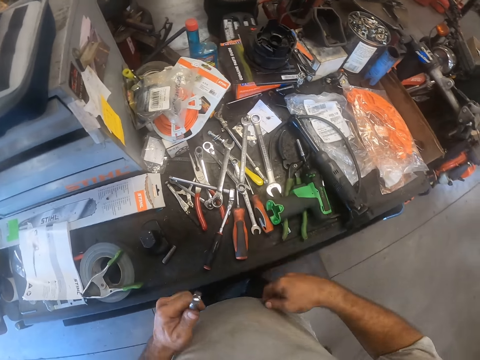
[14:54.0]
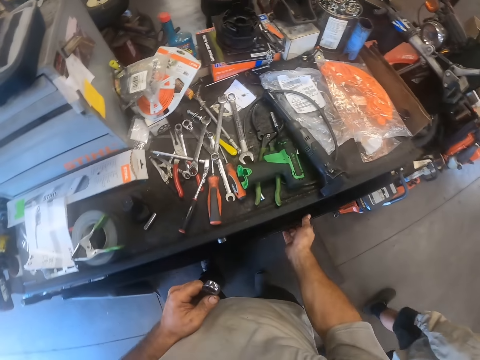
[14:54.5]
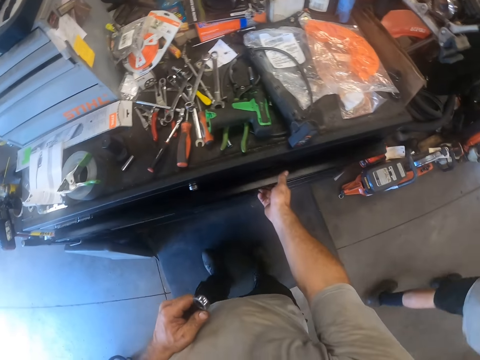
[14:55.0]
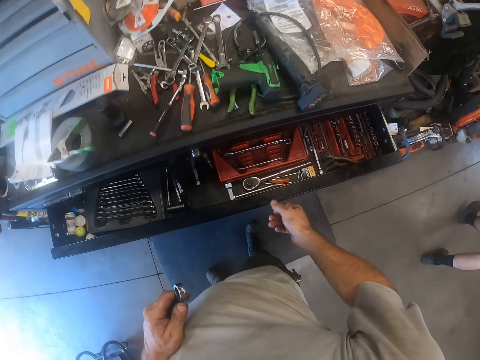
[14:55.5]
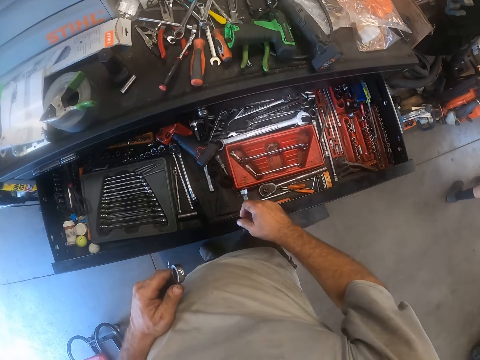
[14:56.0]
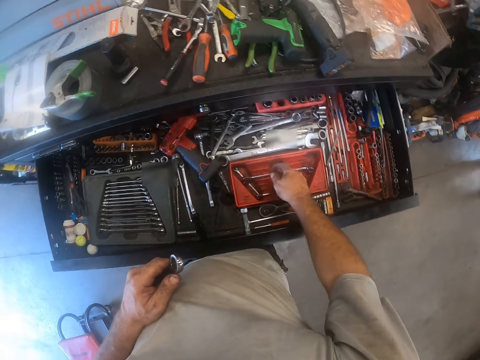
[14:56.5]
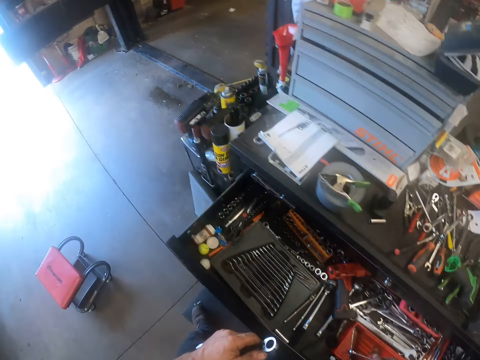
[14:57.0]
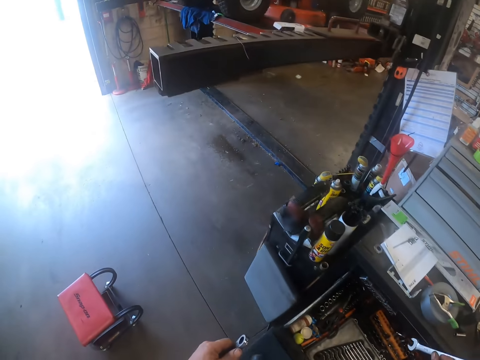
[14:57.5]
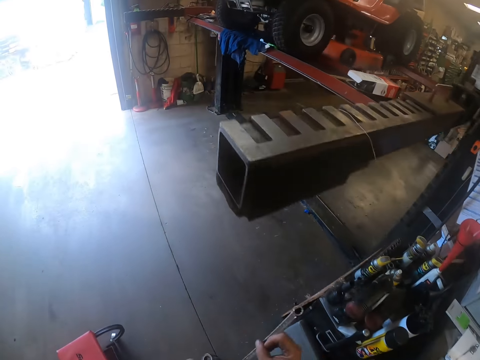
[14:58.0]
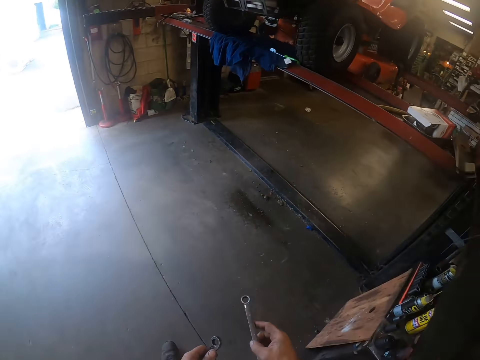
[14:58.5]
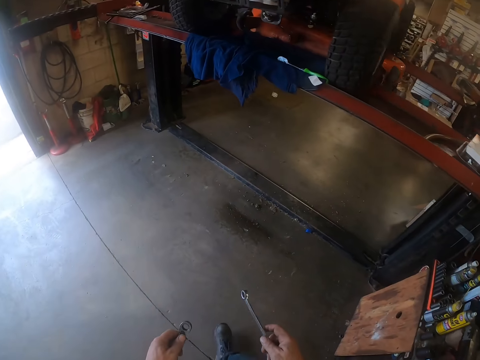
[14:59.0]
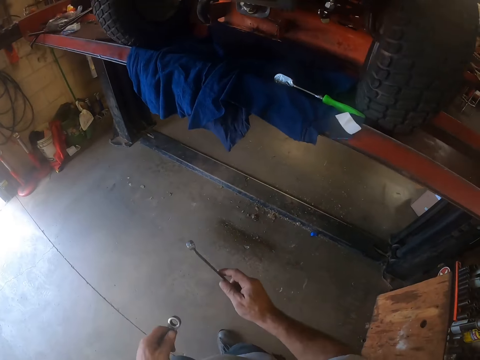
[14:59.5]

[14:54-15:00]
The camera wearer opens the drawer with his right hand. The man walks away. The camera wearer picks up another spanner from the drawer with his right hand.

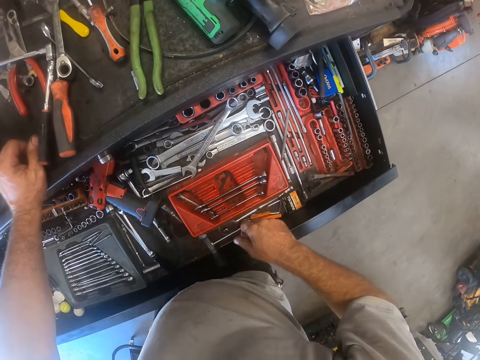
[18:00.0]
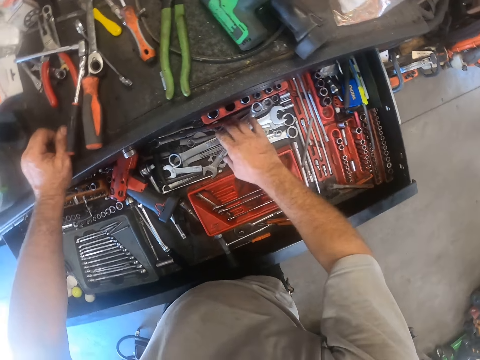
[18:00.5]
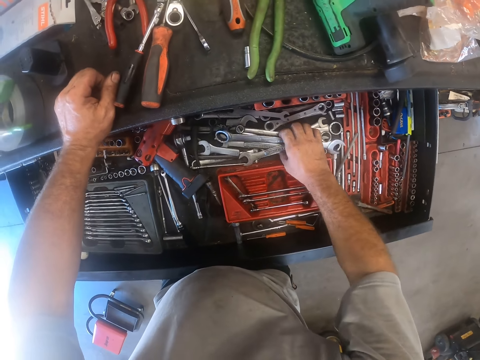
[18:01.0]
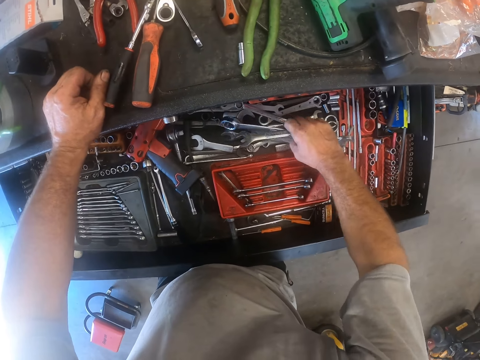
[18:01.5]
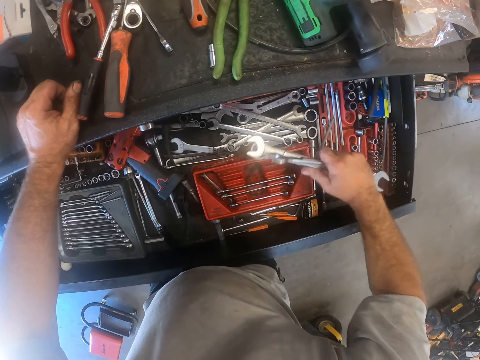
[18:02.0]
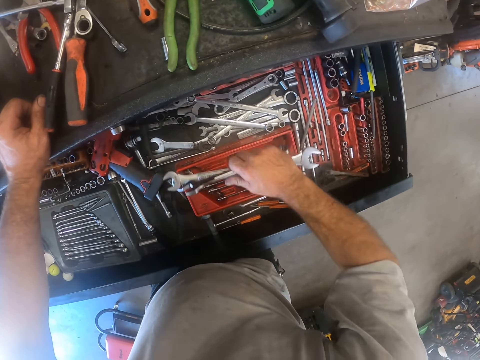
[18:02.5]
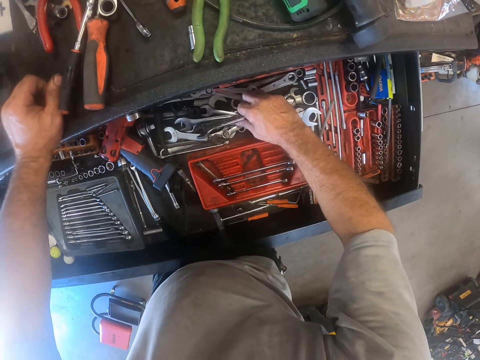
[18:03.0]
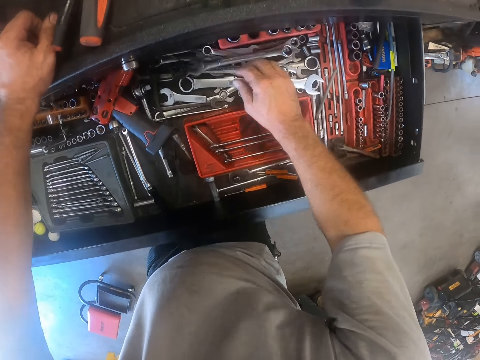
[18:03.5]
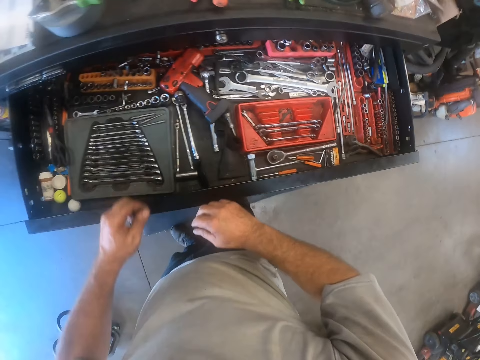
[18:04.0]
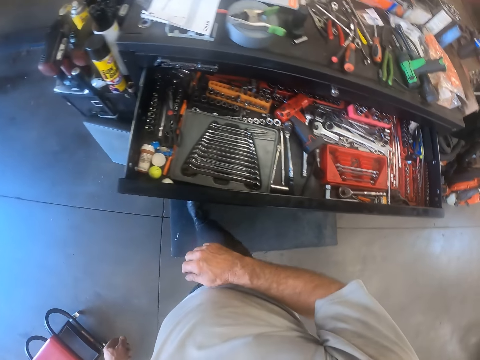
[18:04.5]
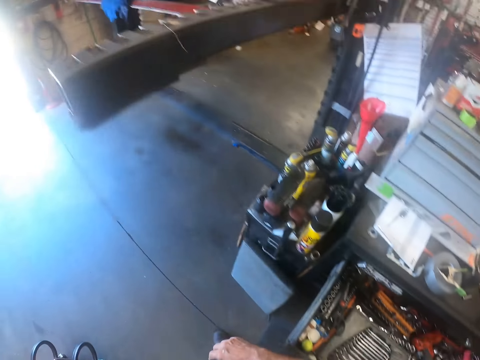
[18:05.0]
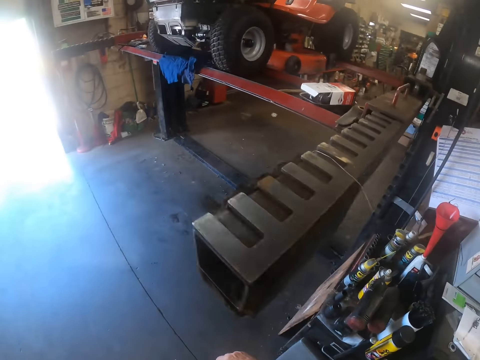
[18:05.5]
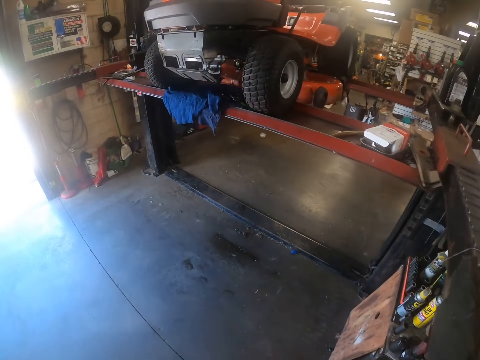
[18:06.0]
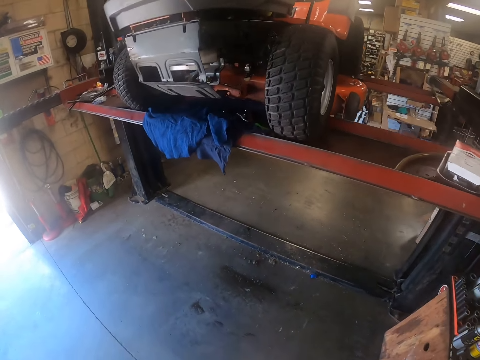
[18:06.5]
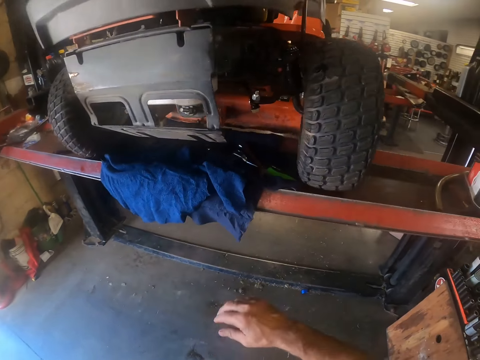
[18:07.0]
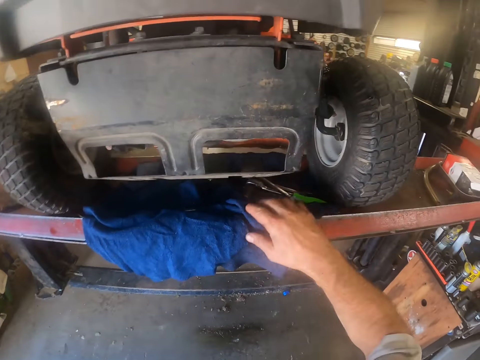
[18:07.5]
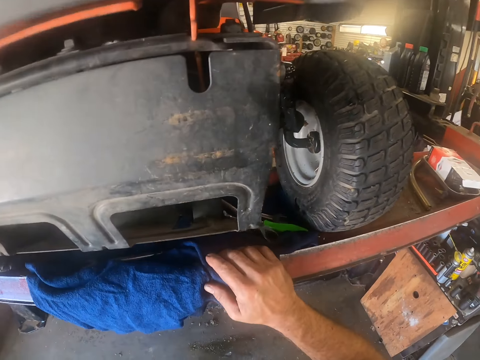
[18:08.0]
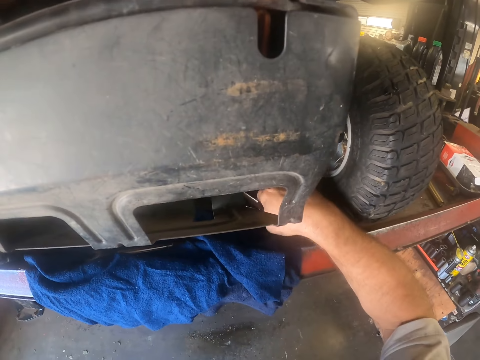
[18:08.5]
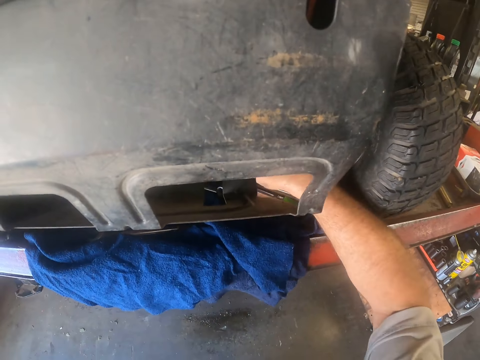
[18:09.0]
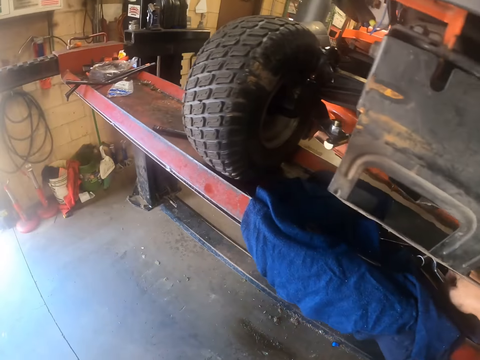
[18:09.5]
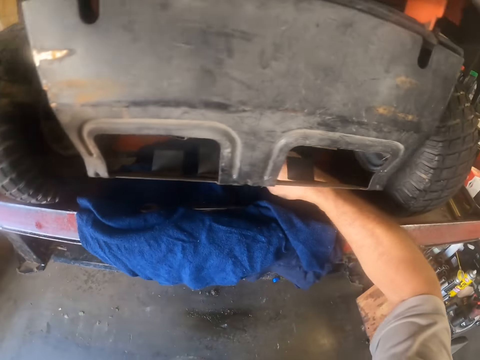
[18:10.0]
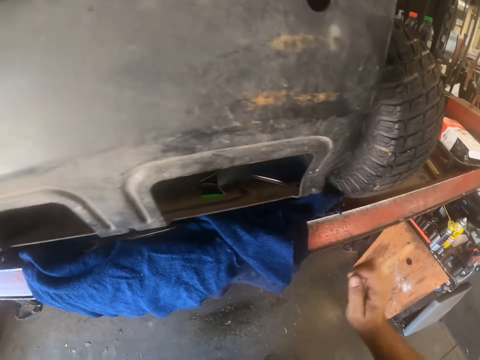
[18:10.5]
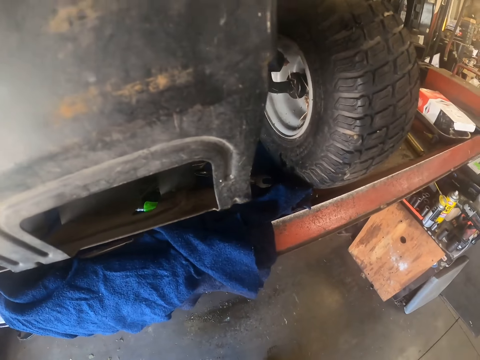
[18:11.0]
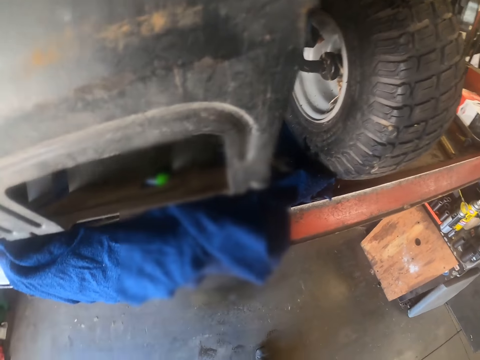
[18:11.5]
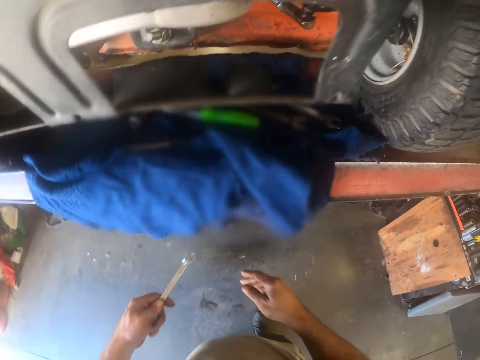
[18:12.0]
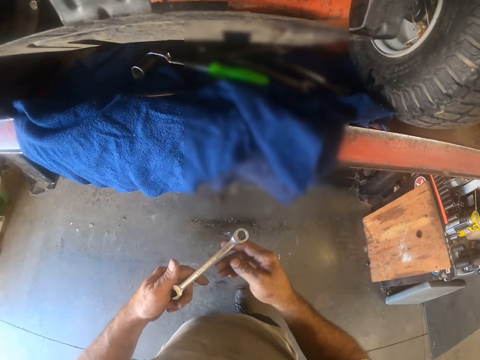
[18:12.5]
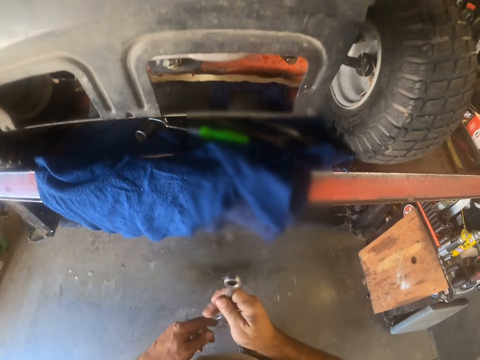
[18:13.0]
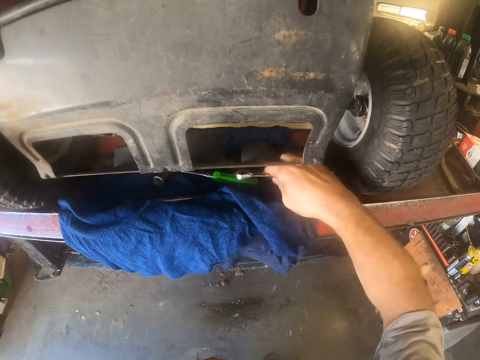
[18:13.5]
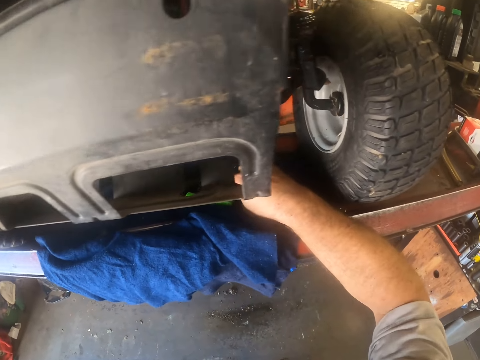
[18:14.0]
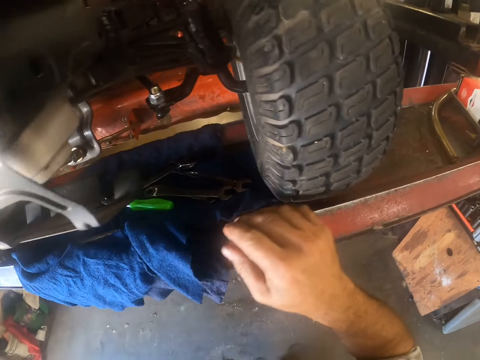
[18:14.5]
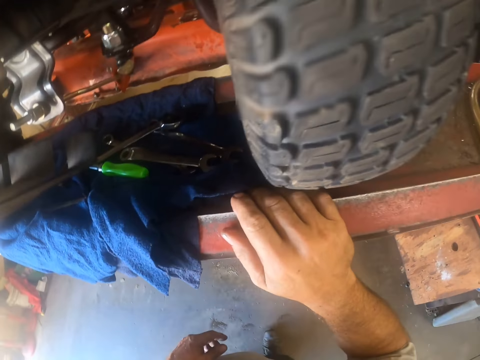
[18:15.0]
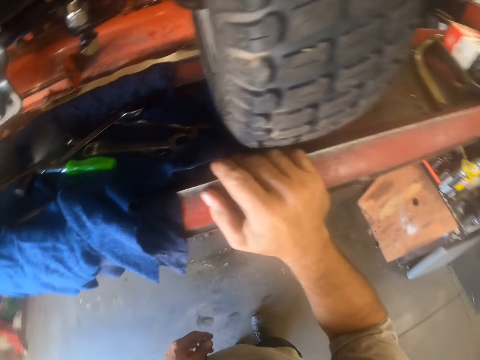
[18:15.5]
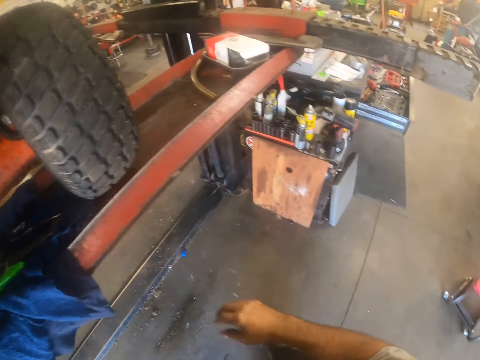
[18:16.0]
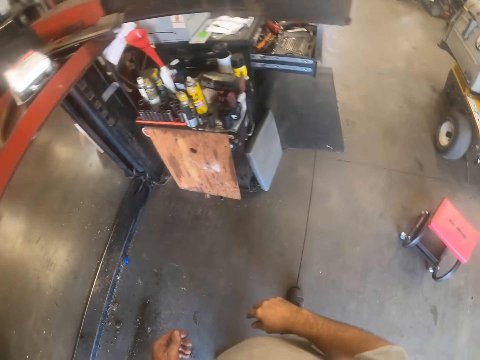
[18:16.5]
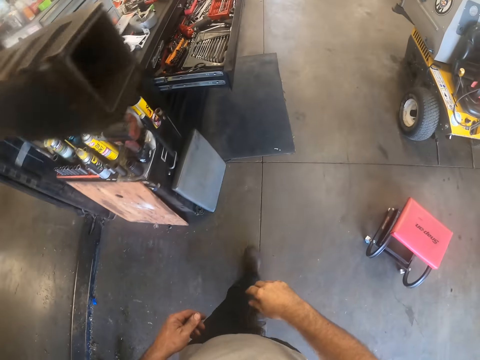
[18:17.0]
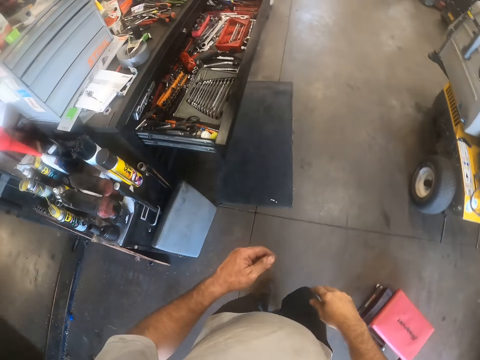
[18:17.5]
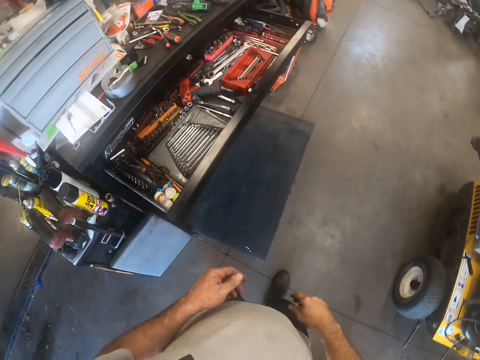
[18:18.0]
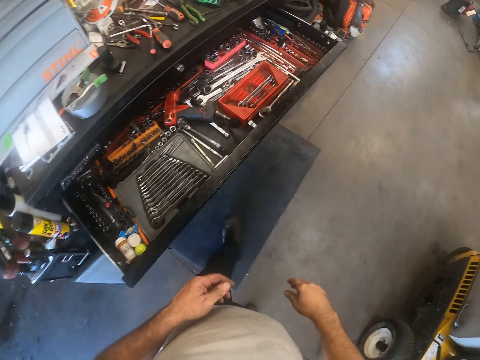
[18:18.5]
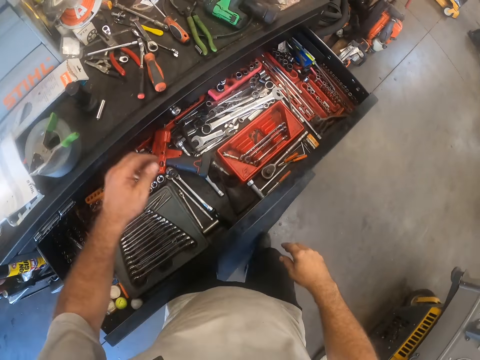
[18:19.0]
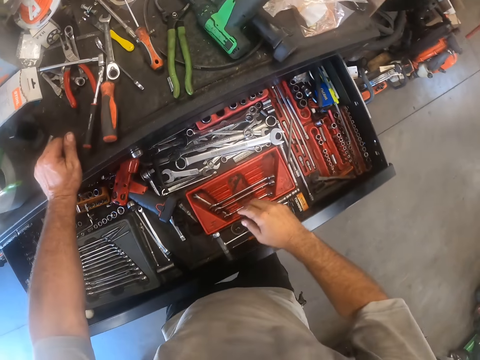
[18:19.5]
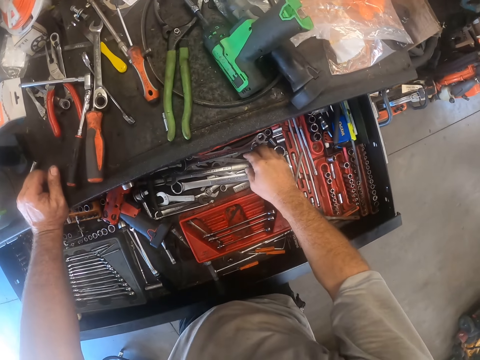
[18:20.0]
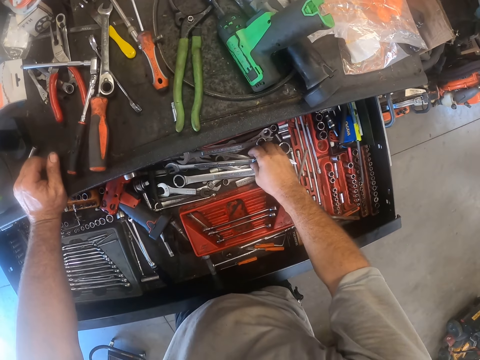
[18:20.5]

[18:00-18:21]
The camera wearer moves some other spanners in the drawer with his right hand. He holds the spanner. He walks towards the vehicle. He searches the stand with his right hand. He brings out another spanner from his pocket with his left hand. He holds the spanner with both hands. He passes the other spanner to his right hand. He drops the other spanner on the stand. He holds the hydraulic car lift with his right hand. He turns to the right. He walks forward. He places his left hand on the table.
